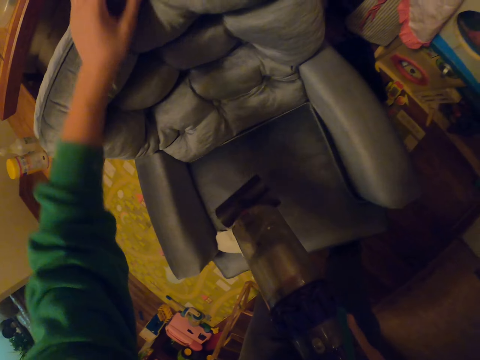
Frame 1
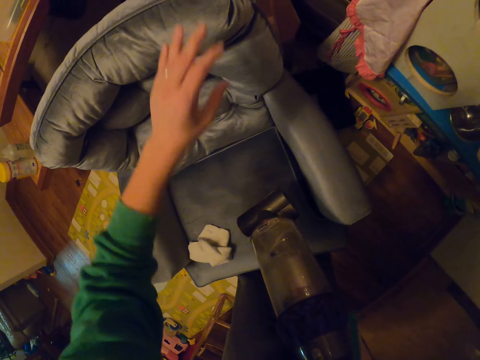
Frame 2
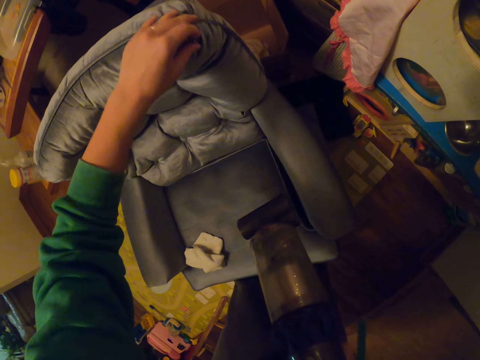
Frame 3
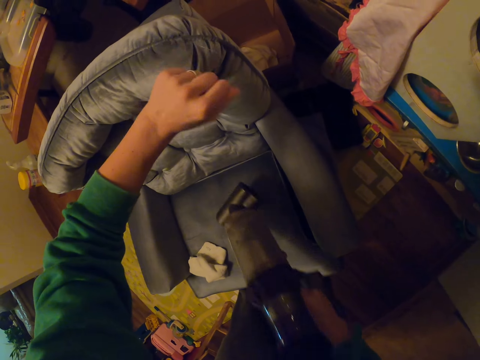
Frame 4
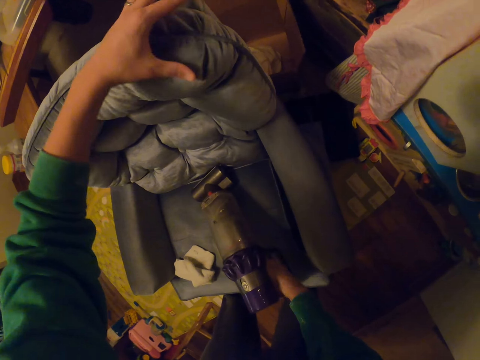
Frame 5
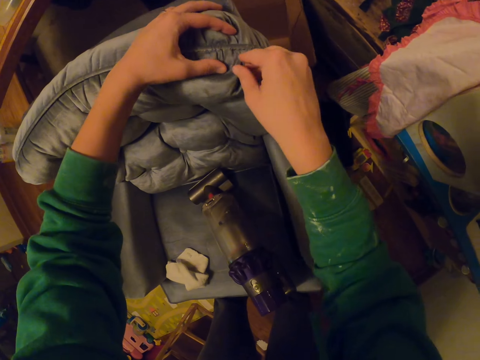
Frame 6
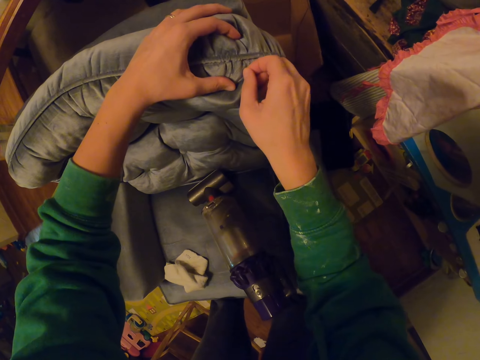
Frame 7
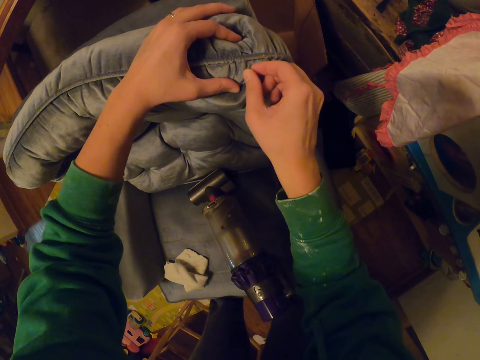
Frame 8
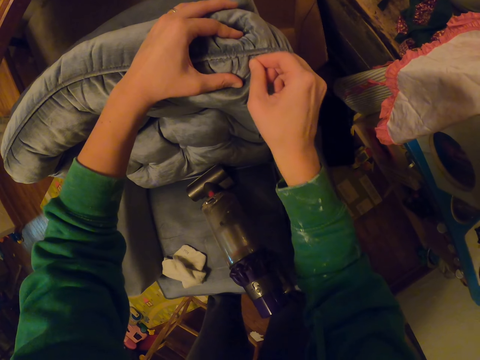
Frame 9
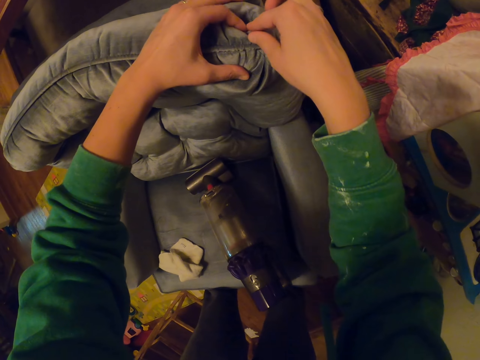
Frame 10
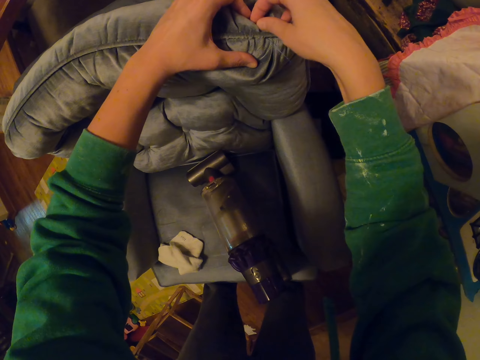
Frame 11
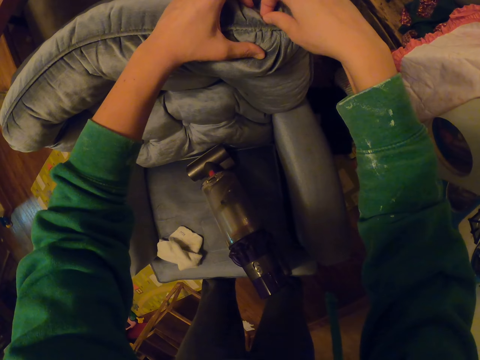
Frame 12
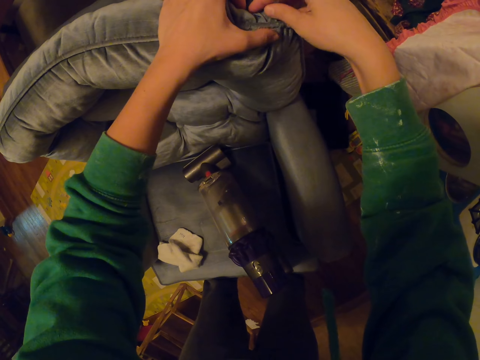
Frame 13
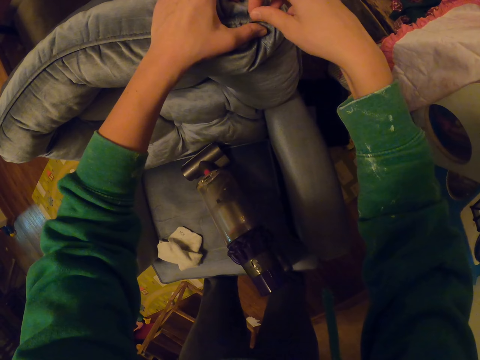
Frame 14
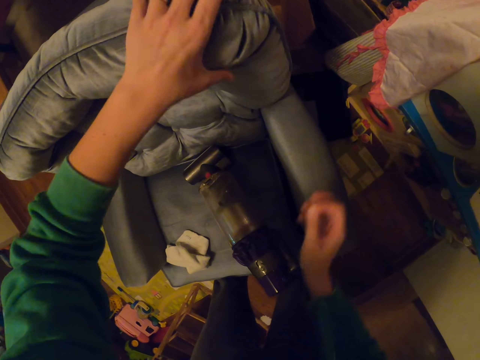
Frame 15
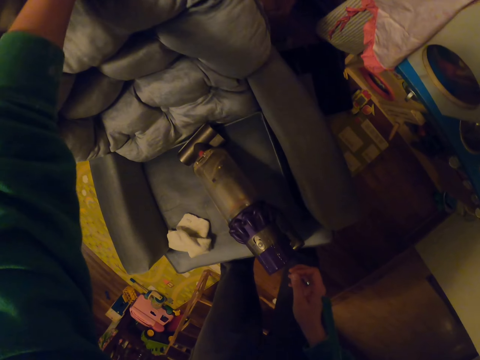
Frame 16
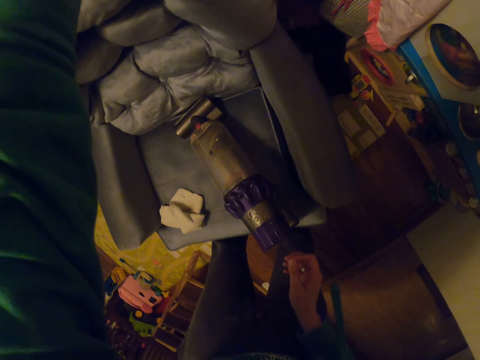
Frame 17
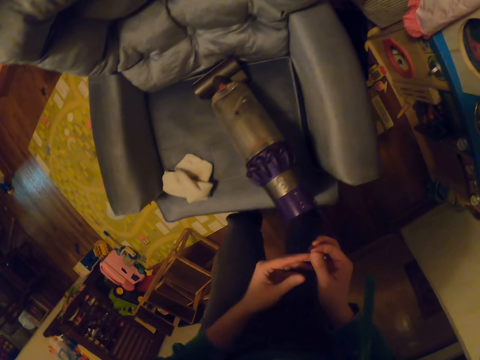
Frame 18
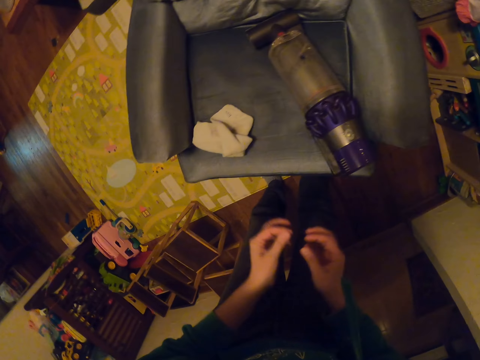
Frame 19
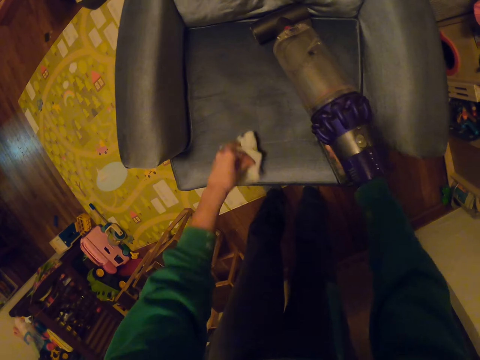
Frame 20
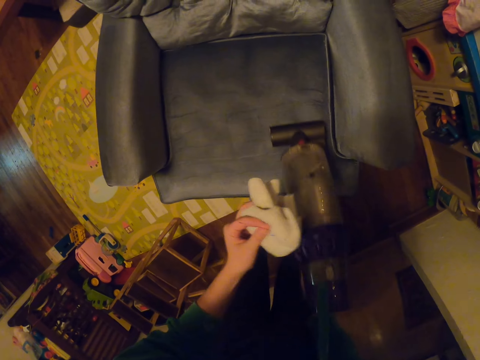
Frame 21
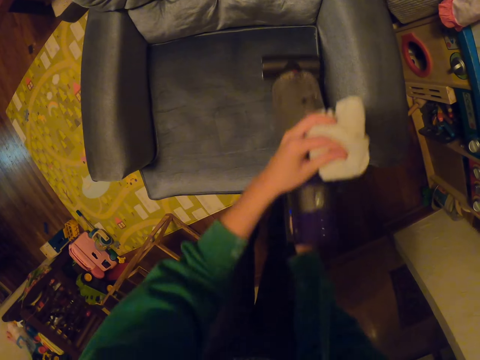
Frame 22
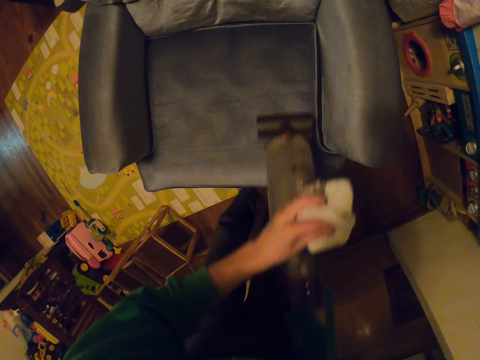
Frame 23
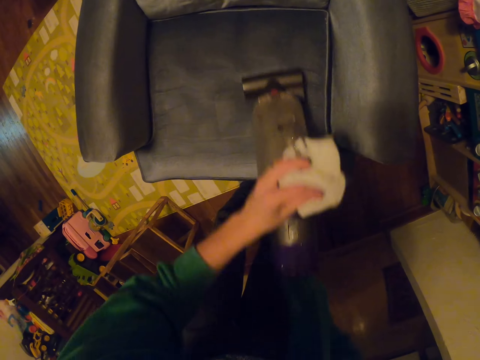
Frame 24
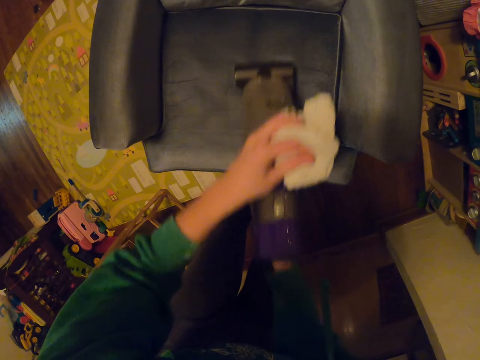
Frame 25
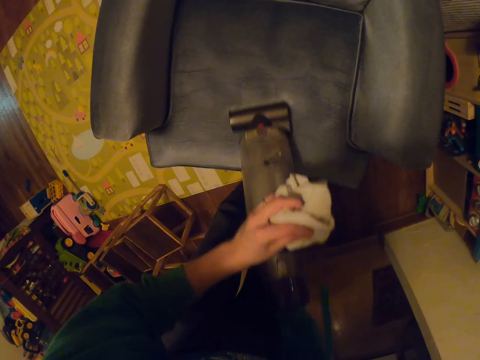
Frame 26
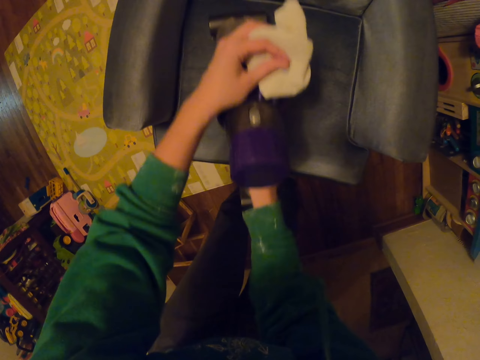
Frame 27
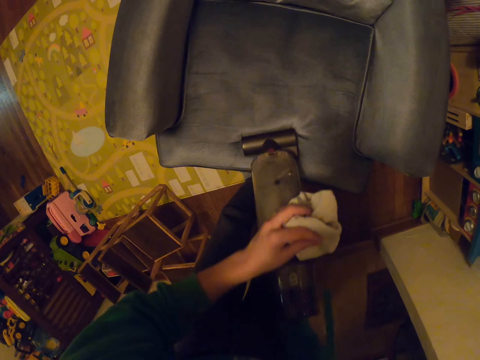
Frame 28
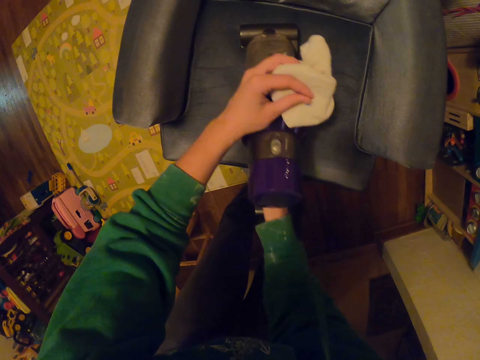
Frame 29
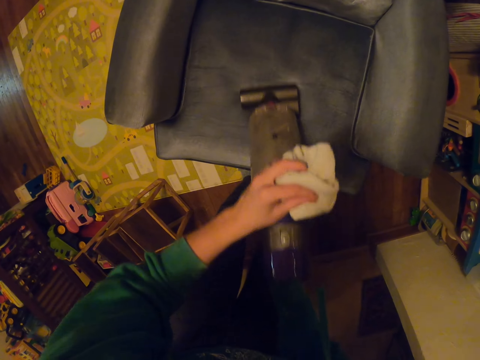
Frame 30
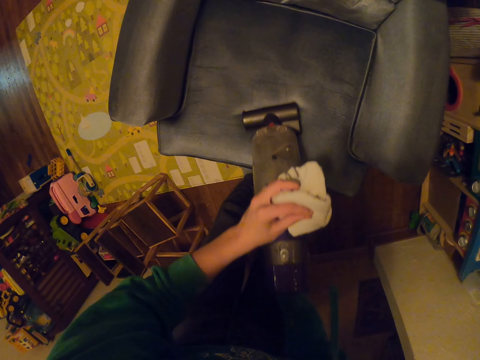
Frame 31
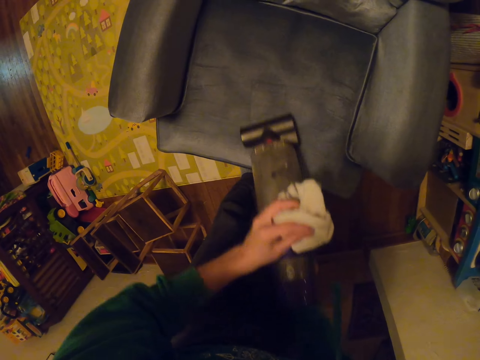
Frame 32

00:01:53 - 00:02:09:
The camera wearer picks up something from the seat. They put the vacuum on the seat. They pick up something from the seat. They hold the seat. They pick up the vacuum and the towel. They hold the vacuum cleaner. They clean the seat with the vacuum cleaner.

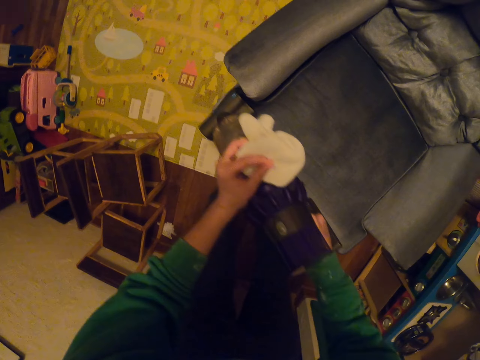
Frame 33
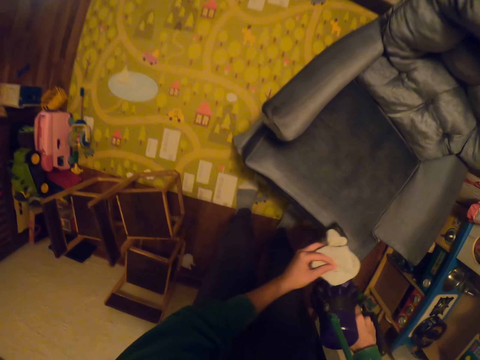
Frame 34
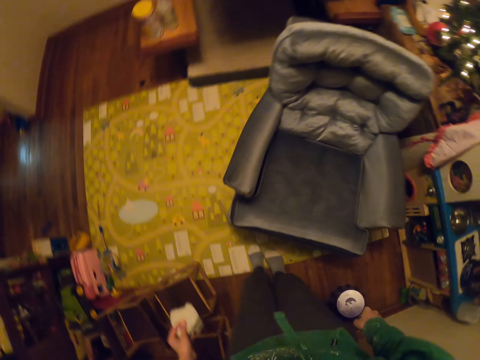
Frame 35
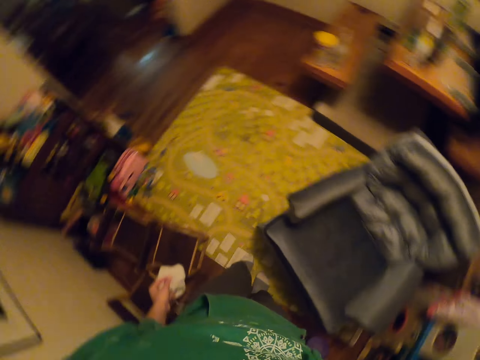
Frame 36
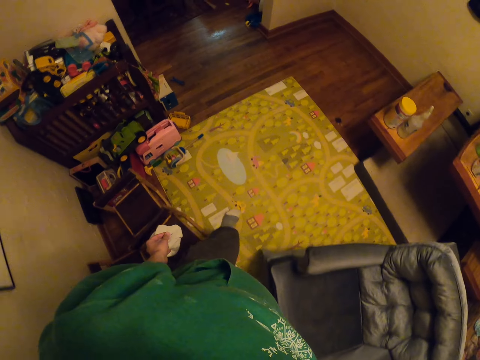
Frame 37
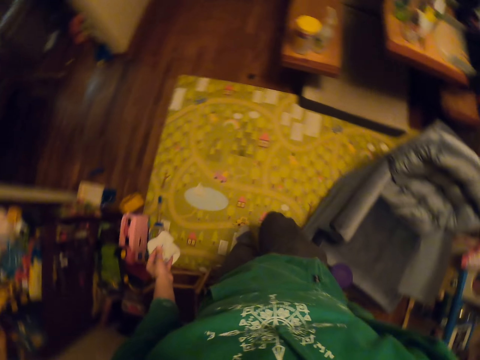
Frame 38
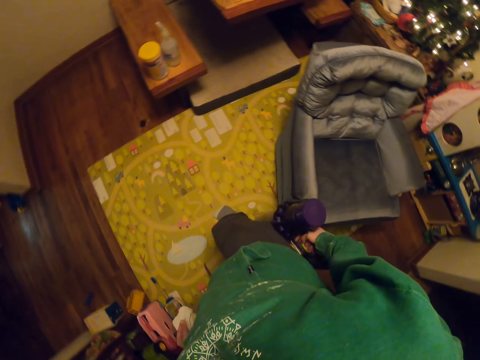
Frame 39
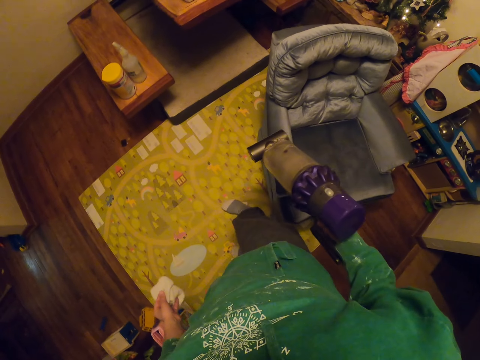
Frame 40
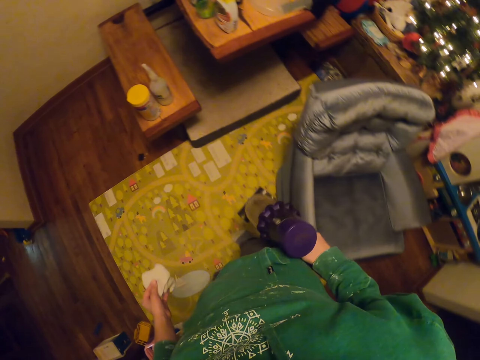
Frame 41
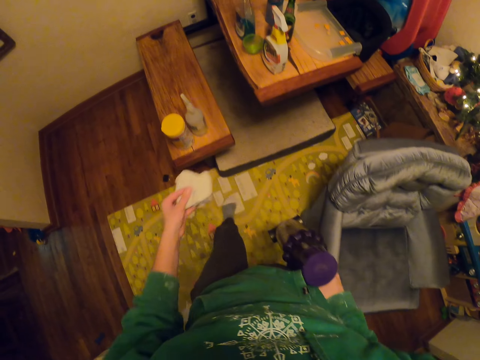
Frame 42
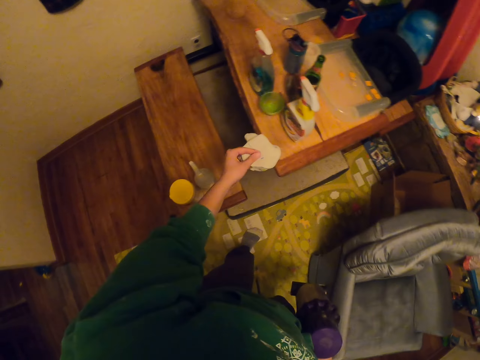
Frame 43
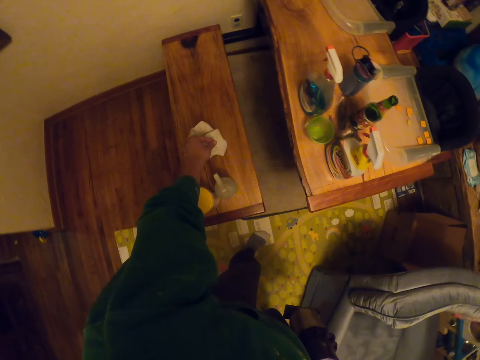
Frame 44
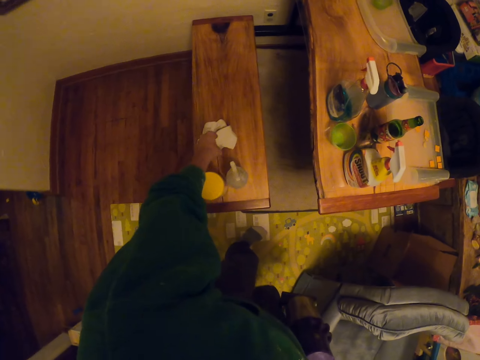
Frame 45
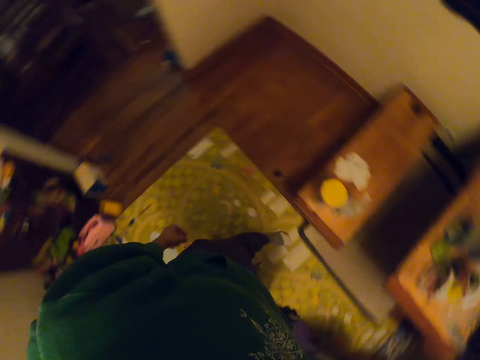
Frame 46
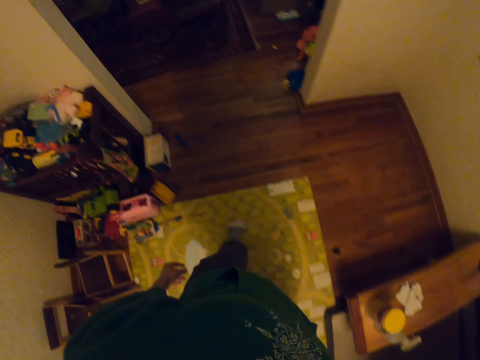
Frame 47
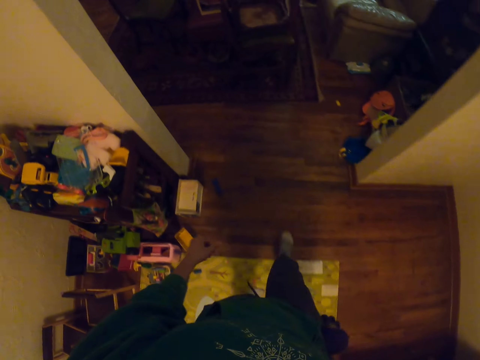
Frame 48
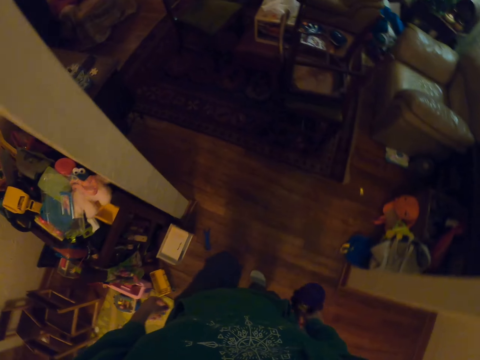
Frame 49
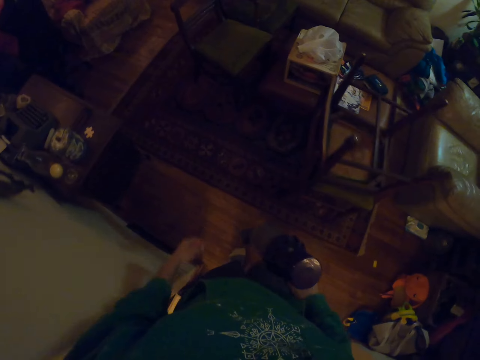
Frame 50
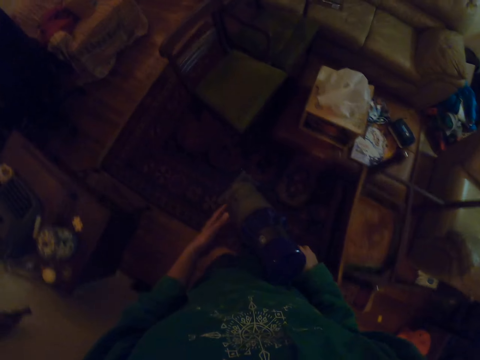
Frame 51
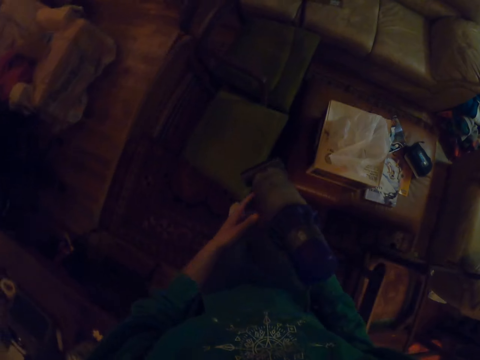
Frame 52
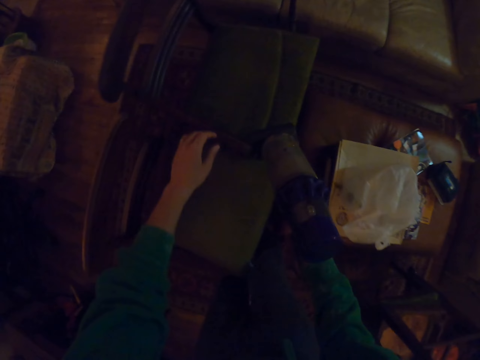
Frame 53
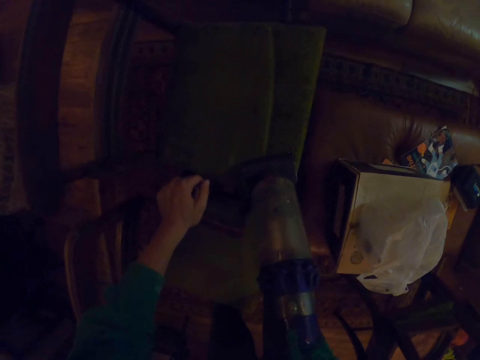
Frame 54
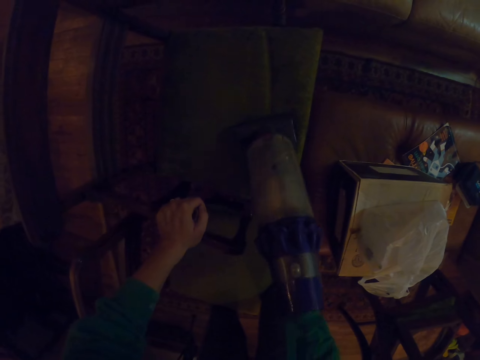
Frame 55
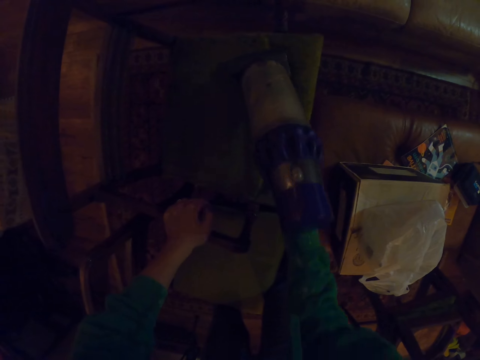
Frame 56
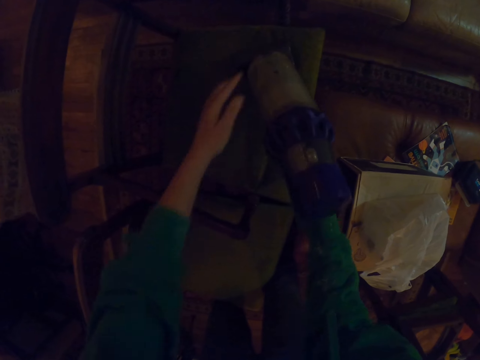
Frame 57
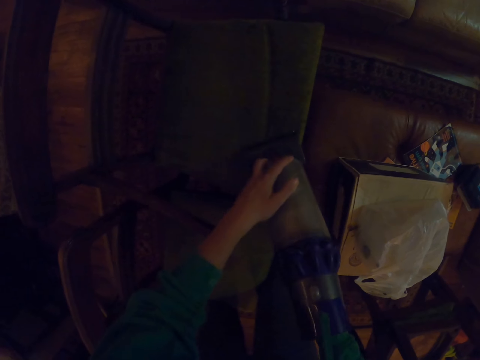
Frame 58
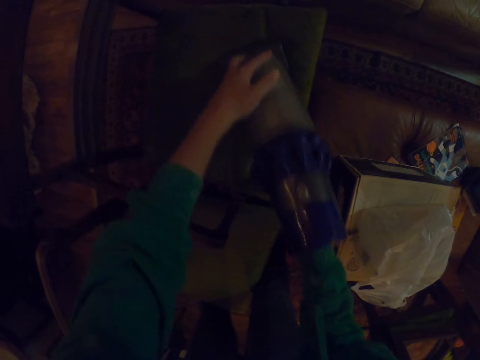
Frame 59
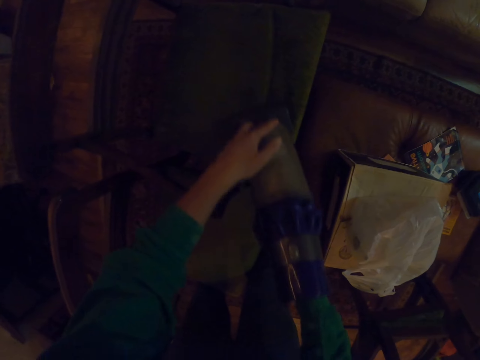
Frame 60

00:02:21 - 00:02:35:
The camera wearer walks around the house. They put the towel on the table or chair. They walk around the house. They clean the seat with the vacuum cleaner.
